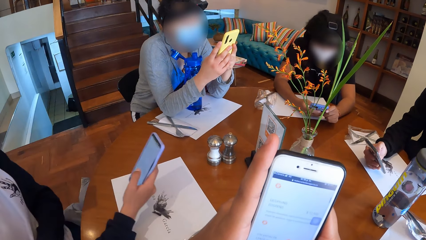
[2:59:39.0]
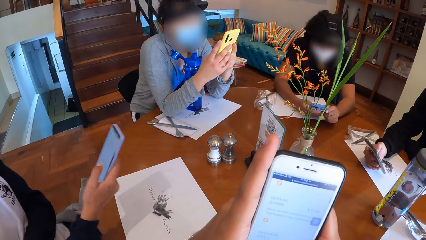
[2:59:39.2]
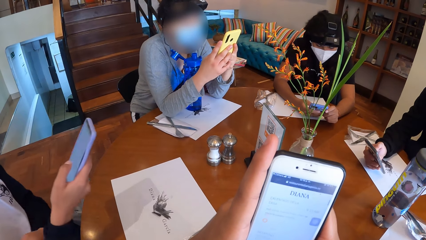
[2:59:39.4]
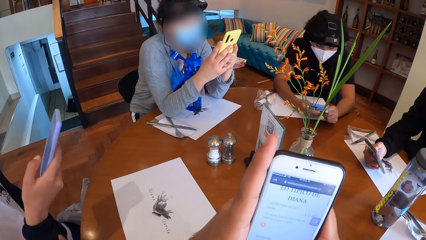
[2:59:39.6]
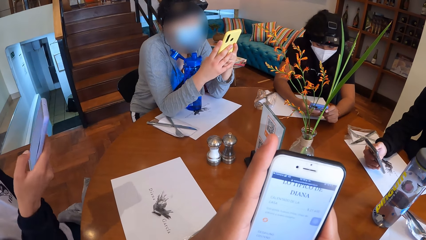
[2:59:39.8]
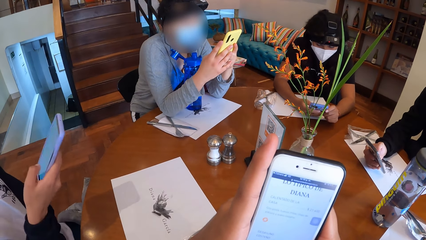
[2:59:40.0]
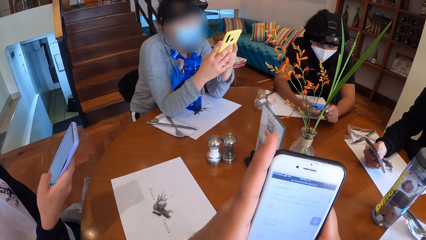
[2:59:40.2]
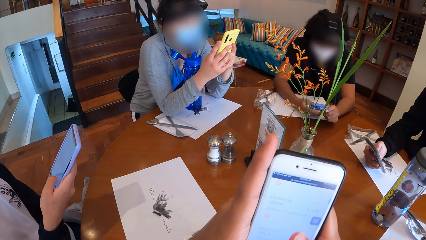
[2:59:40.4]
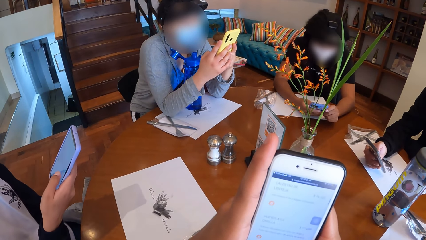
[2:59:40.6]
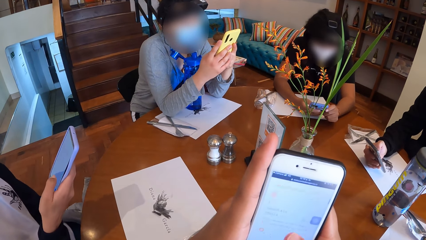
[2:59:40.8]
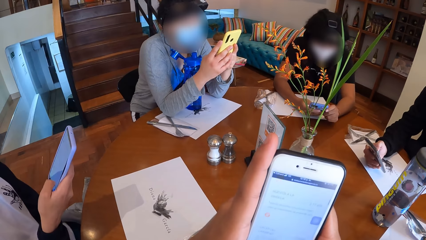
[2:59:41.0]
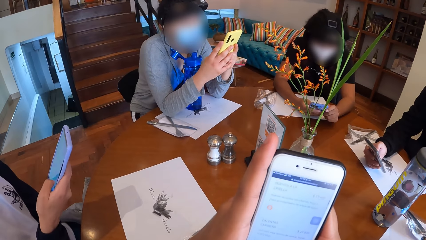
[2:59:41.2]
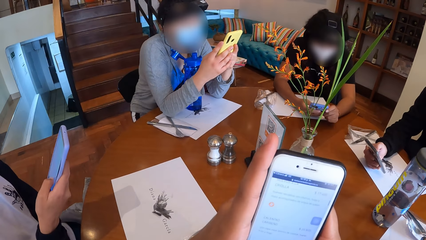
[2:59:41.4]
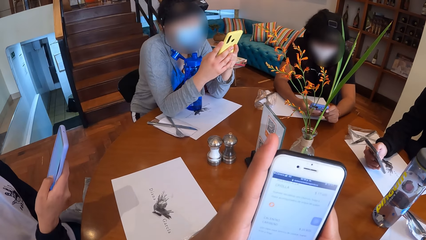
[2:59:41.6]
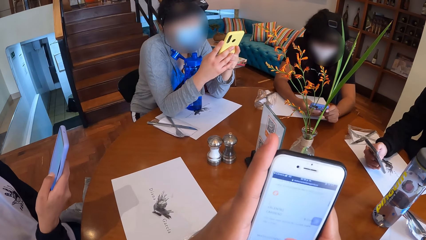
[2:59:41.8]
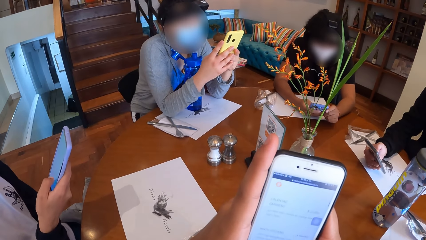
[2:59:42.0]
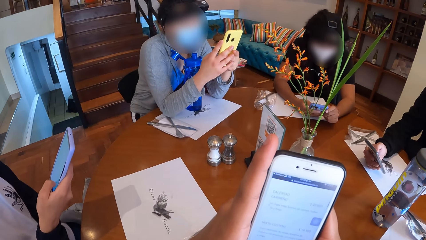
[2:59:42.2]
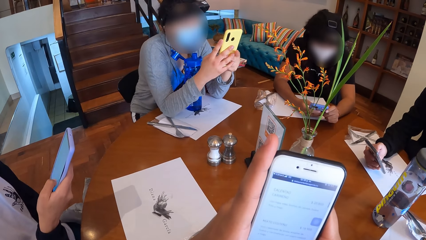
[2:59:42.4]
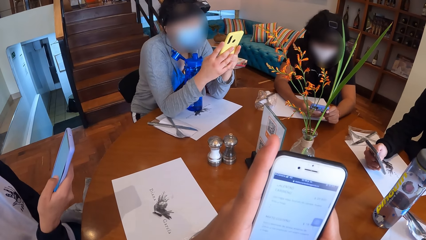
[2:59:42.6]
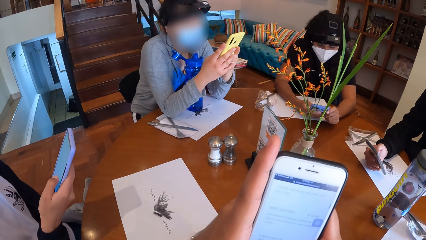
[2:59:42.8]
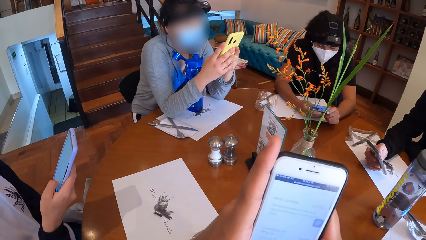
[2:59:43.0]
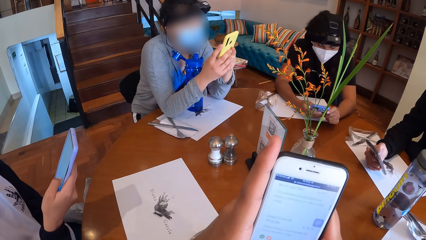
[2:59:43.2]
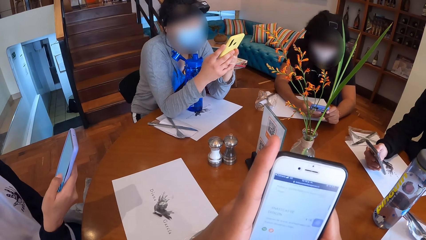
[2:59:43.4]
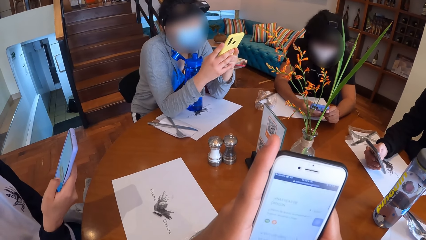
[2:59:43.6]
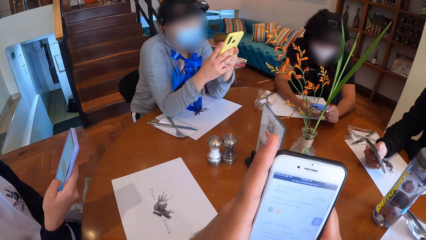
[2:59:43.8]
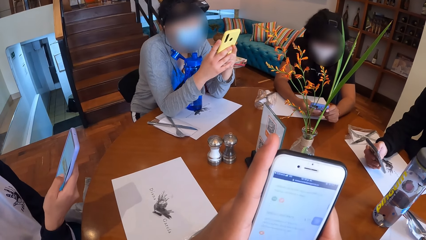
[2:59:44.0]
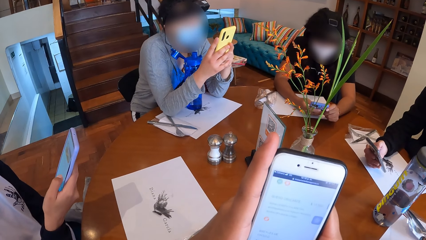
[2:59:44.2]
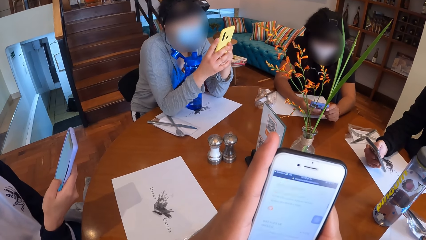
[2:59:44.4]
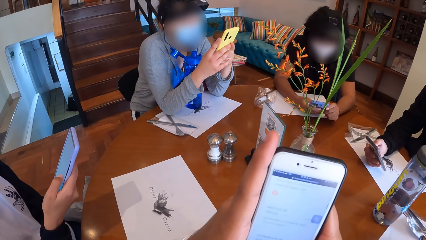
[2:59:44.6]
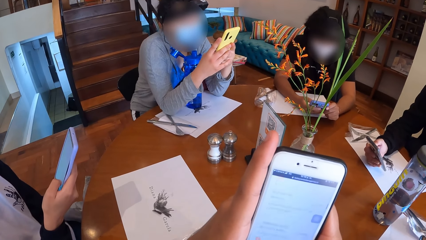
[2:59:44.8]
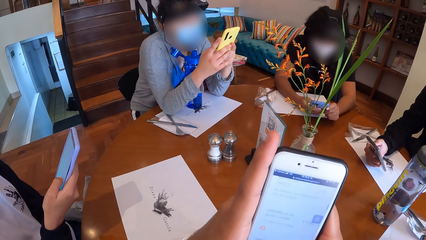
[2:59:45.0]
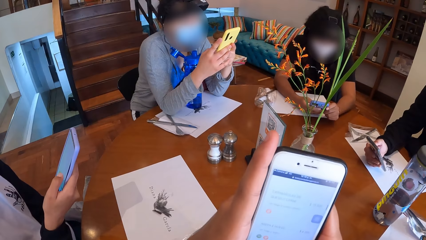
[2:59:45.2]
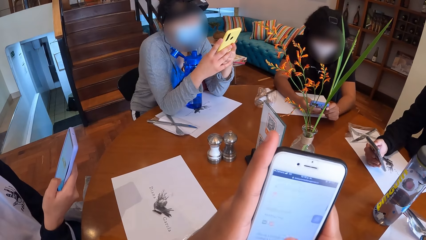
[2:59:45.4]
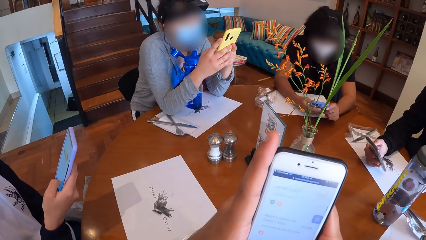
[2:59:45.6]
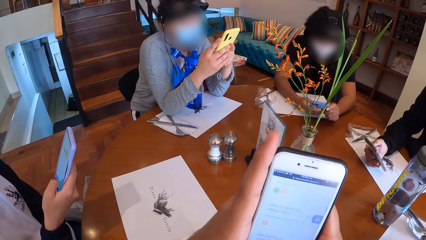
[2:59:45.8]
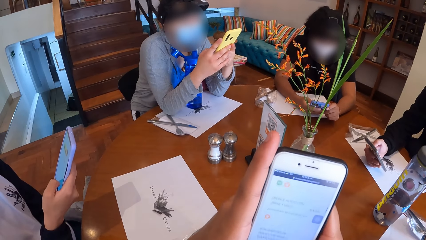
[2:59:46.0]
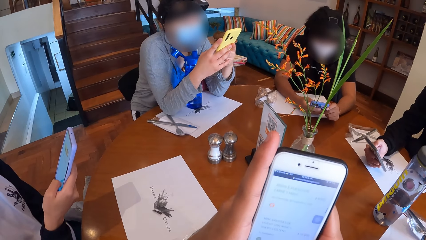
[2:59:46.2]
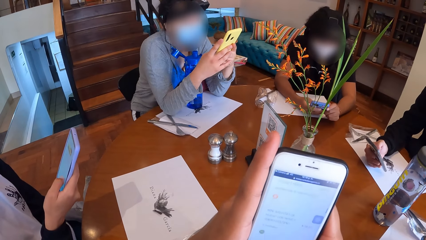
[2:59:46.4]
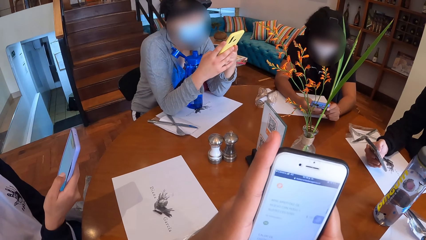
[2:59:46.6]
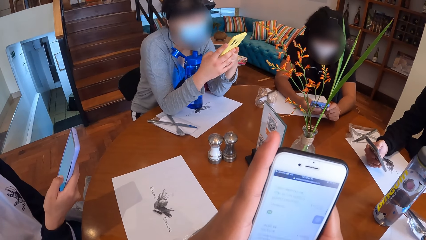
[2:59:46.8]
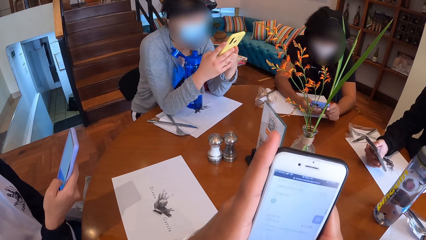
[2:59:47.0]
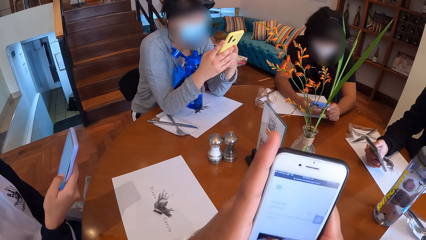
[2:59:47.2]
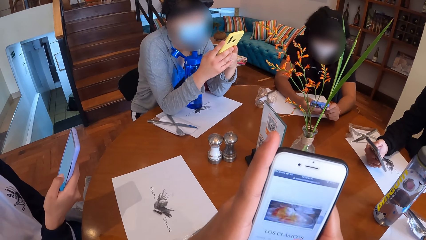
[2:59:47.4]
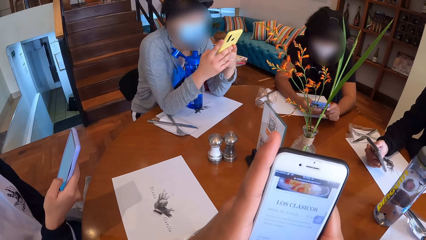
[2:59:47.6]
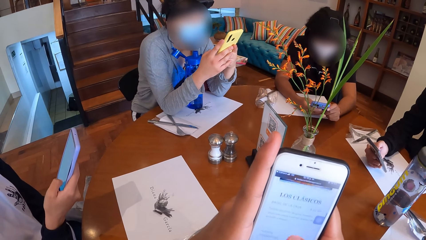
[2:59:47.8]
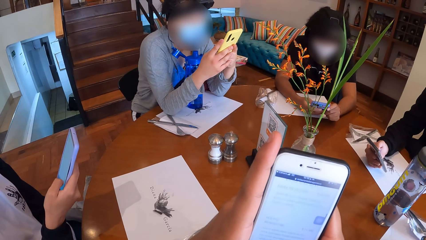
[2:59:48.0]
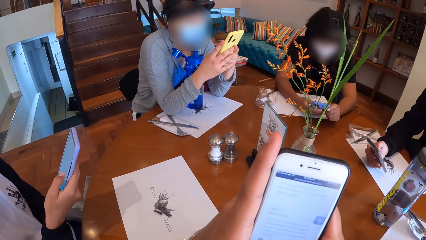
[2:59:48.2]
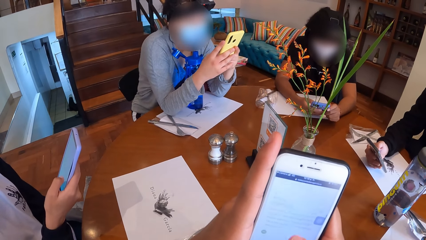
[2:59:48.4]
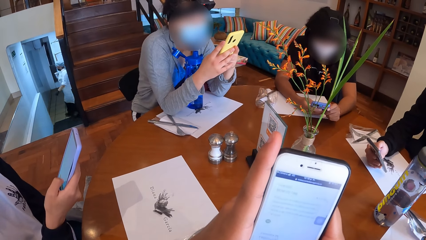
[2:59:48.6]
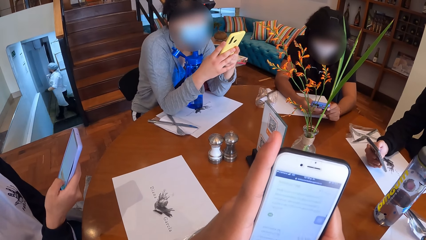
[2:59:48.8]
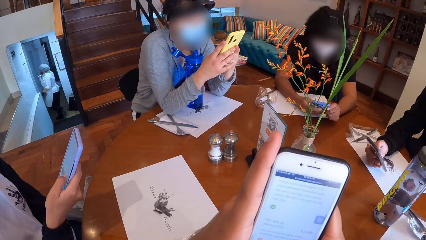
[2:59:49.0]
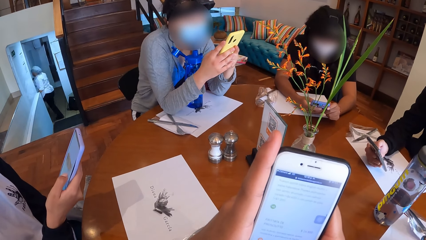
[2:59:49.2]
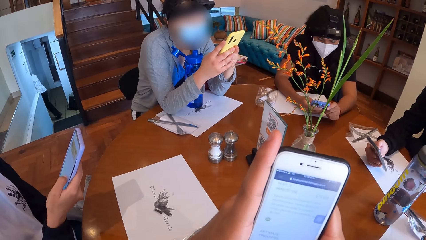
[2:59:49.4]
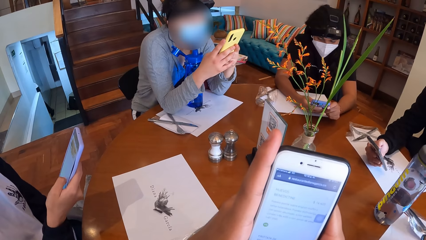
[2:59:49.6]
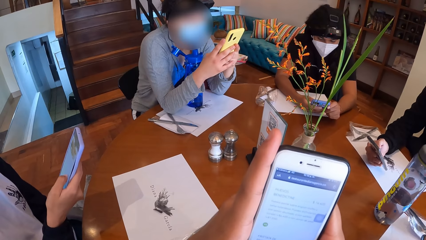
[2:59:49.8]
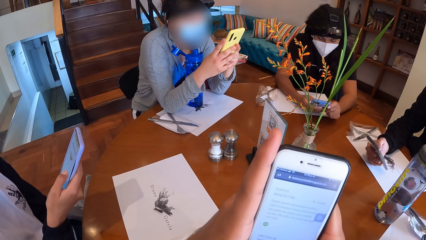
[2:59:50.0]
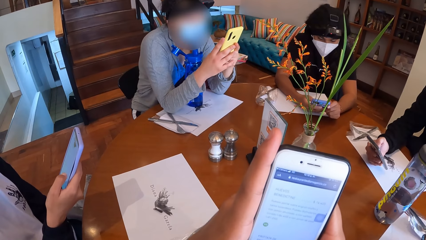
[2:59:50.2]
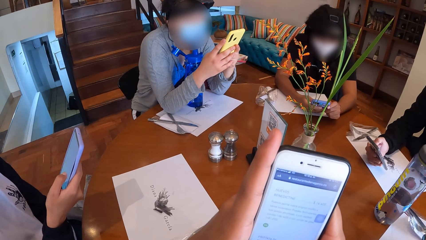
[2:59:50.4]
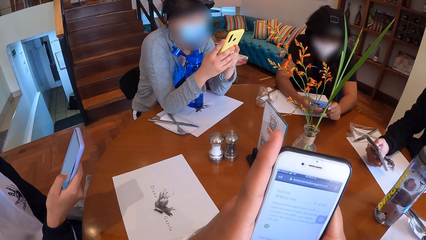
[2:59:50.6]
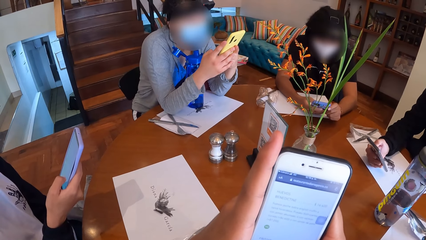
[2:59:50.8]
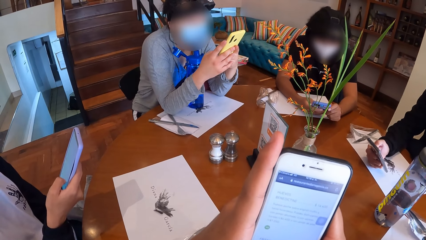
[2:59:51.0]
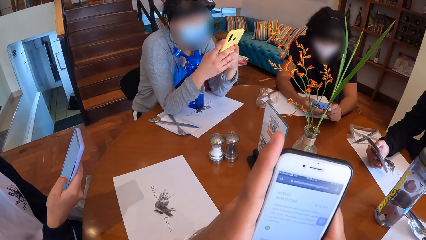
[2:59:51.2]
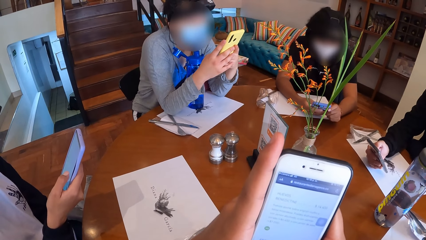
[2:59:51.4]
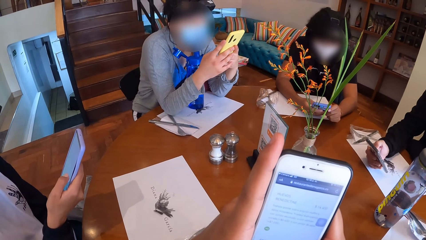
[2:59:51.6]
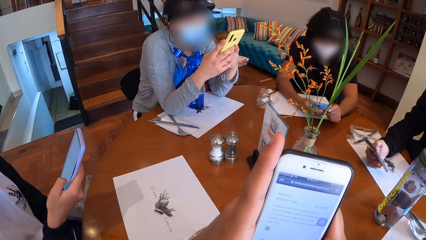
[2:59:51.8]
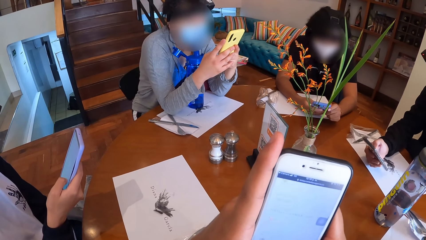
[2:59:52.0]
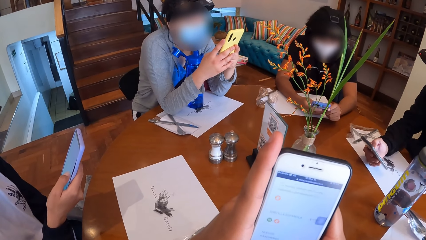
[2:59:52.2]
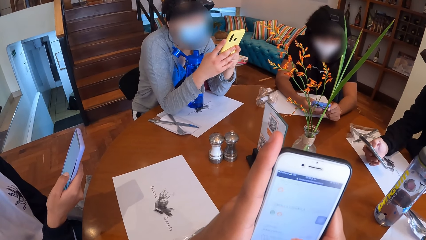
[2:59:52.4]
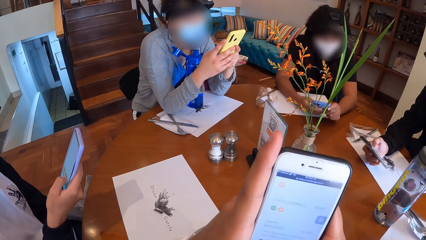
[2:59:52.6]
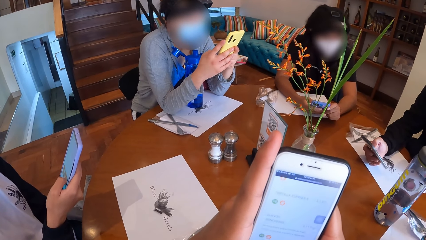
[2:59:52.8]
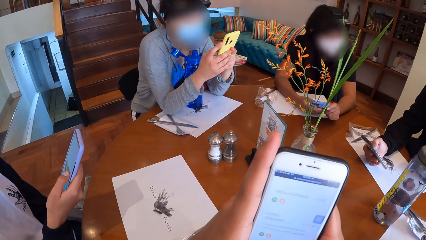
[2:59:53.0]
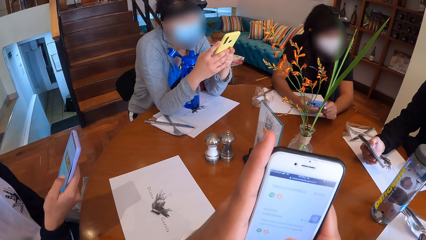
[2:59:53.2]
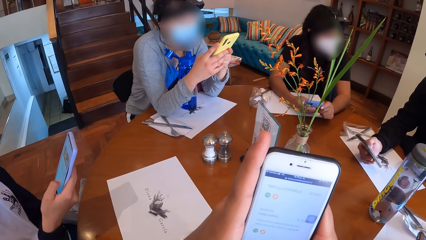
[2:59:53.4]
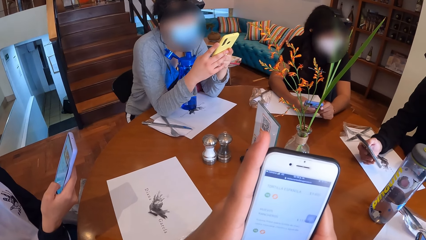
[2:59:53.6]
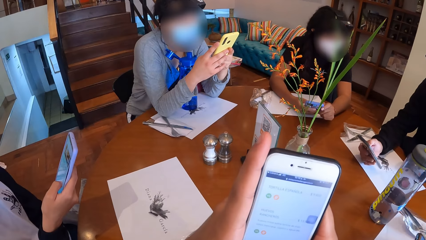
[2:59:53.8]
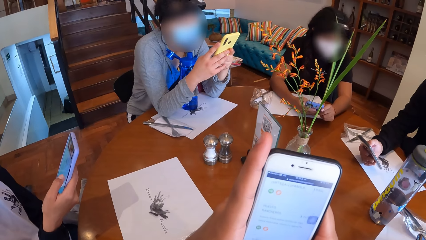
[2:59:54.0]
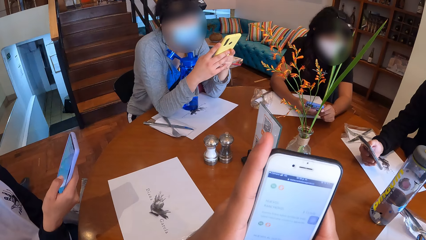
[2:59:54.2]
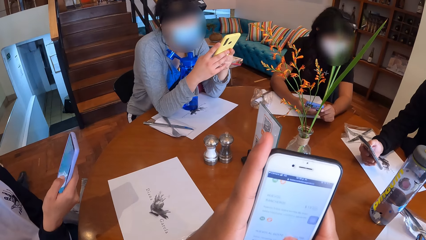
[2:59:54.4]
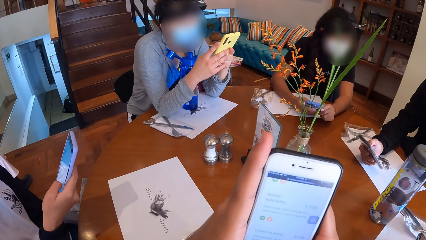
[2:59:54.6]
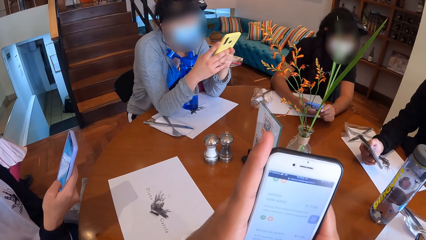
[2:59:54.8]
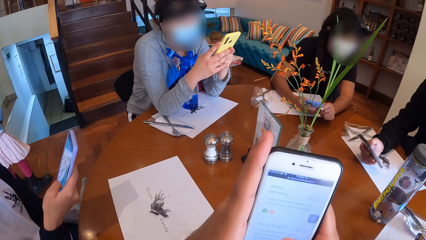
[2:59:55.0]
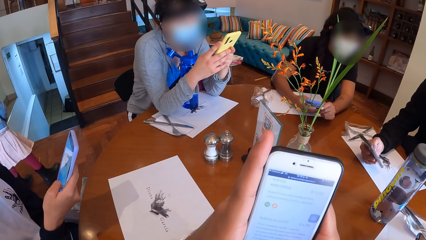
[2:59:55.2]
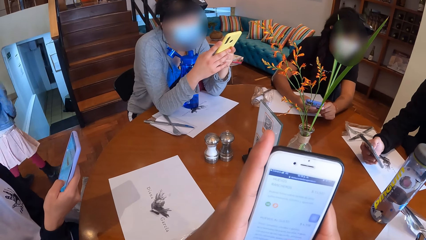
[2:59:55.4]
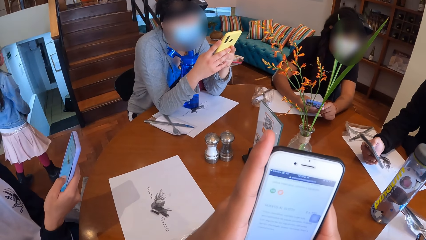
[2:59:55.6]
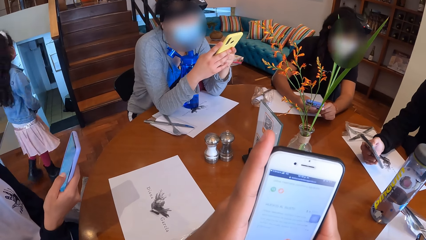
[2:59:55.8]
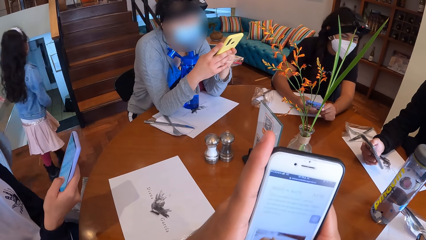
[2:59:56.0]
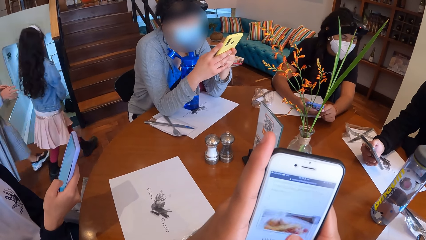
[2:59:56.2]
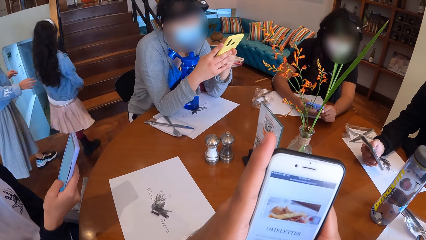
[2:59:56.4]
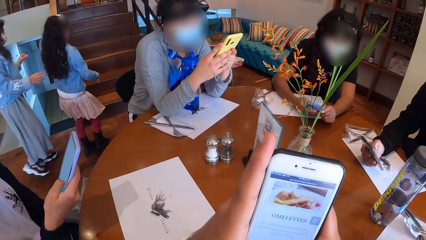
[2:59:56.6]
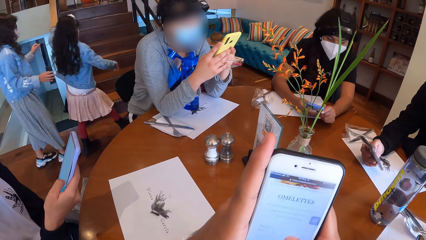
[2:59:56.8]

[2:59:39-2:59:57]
The woman removes her right hand from the table and operates the phone in her right hand.
